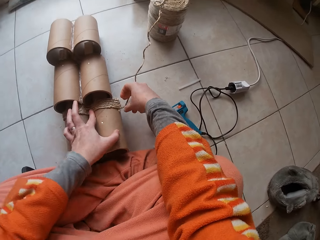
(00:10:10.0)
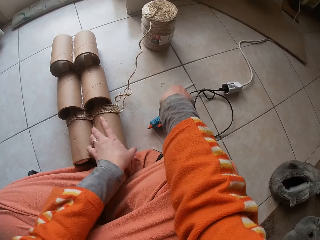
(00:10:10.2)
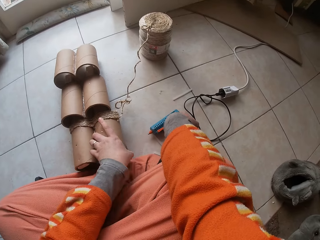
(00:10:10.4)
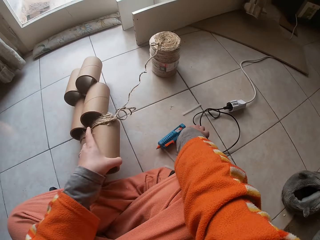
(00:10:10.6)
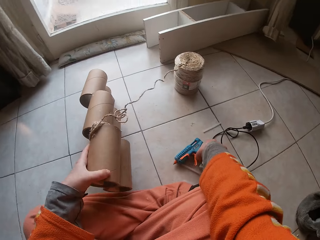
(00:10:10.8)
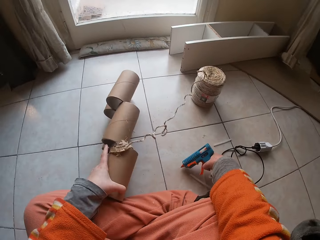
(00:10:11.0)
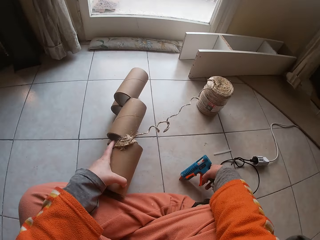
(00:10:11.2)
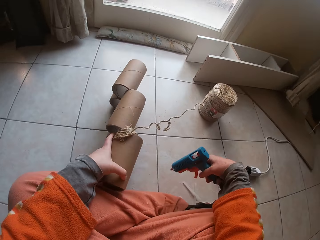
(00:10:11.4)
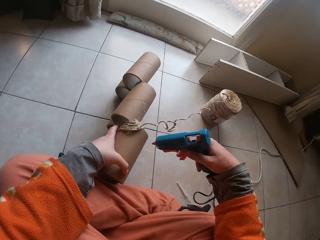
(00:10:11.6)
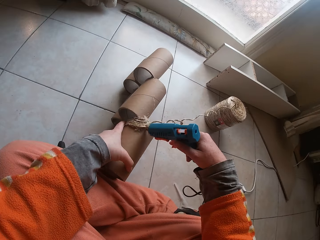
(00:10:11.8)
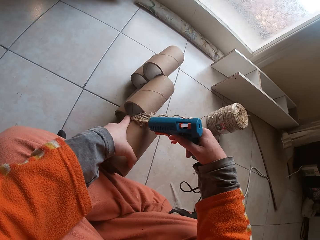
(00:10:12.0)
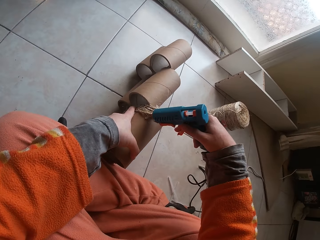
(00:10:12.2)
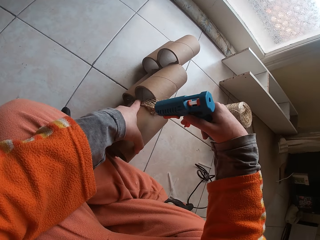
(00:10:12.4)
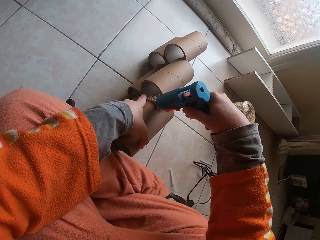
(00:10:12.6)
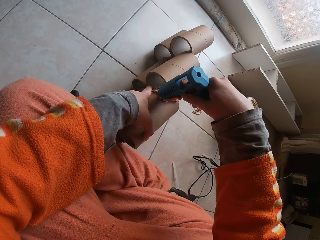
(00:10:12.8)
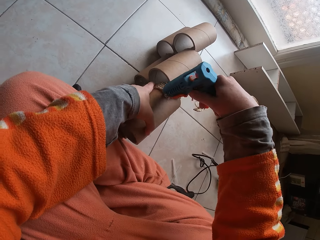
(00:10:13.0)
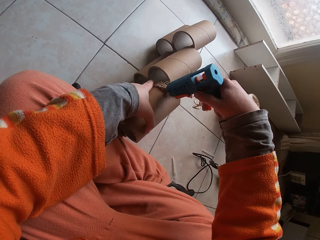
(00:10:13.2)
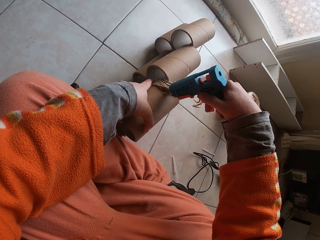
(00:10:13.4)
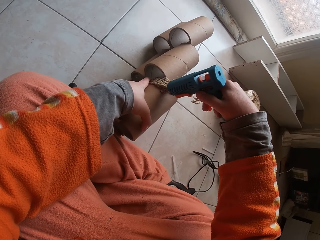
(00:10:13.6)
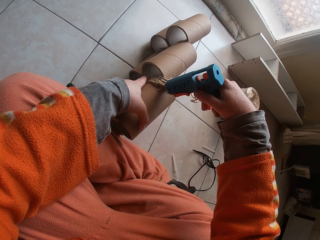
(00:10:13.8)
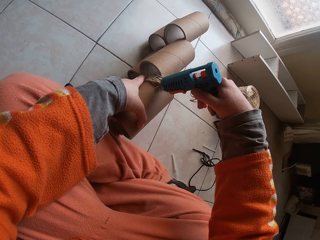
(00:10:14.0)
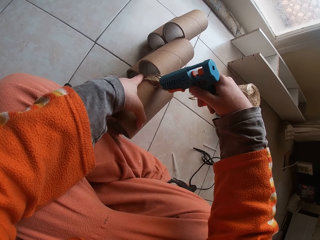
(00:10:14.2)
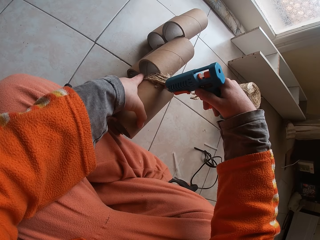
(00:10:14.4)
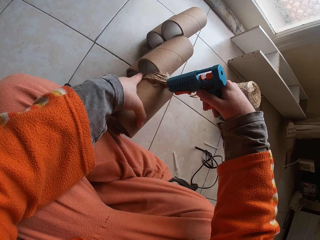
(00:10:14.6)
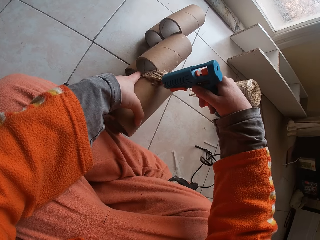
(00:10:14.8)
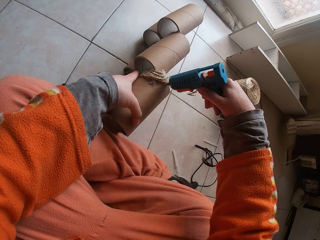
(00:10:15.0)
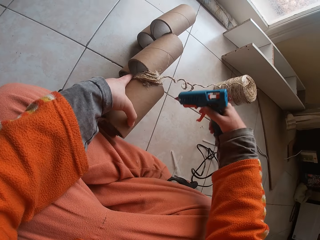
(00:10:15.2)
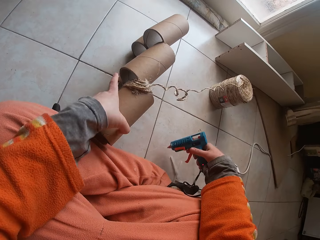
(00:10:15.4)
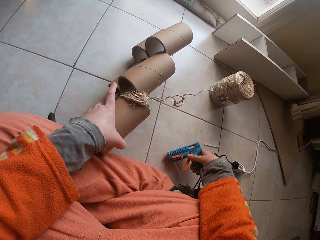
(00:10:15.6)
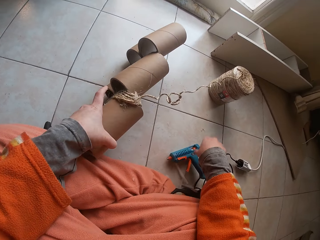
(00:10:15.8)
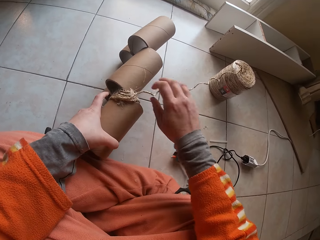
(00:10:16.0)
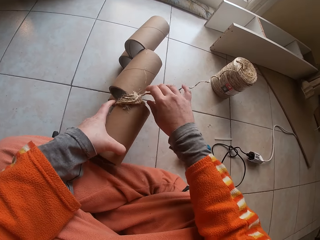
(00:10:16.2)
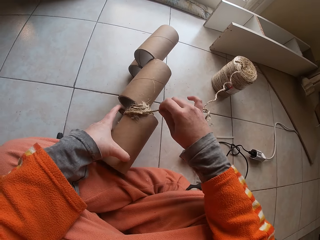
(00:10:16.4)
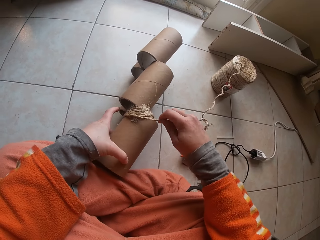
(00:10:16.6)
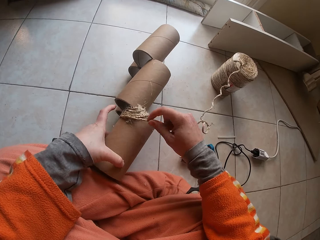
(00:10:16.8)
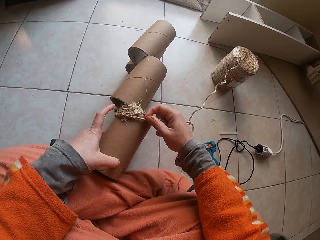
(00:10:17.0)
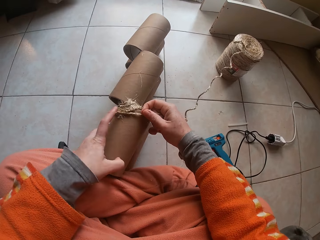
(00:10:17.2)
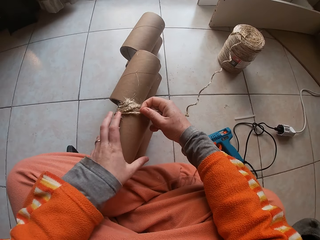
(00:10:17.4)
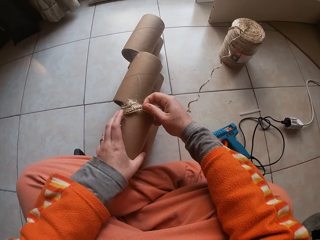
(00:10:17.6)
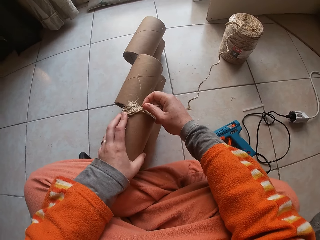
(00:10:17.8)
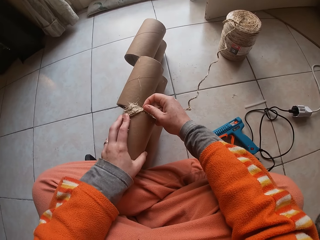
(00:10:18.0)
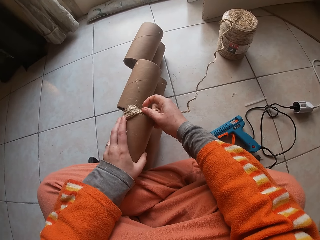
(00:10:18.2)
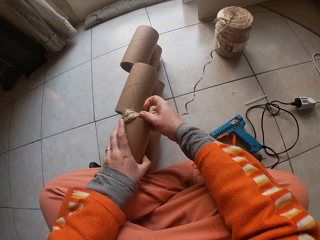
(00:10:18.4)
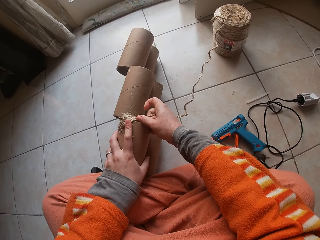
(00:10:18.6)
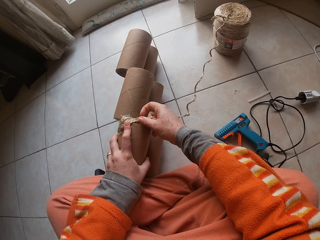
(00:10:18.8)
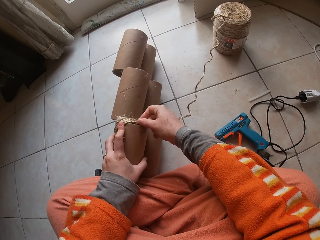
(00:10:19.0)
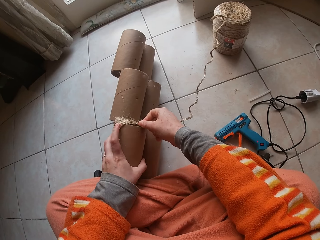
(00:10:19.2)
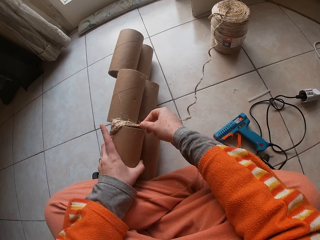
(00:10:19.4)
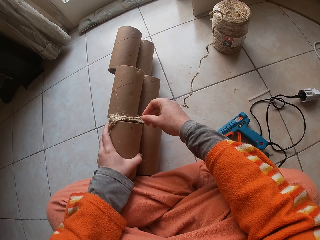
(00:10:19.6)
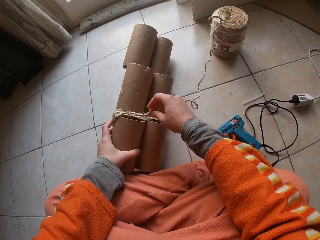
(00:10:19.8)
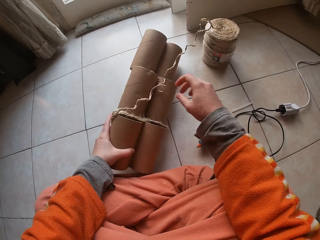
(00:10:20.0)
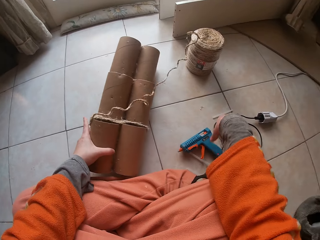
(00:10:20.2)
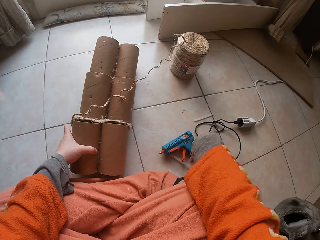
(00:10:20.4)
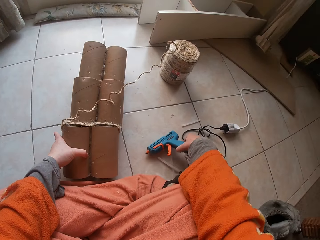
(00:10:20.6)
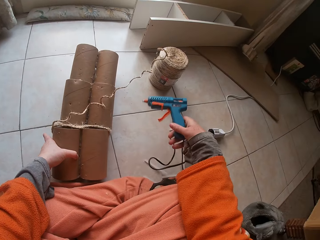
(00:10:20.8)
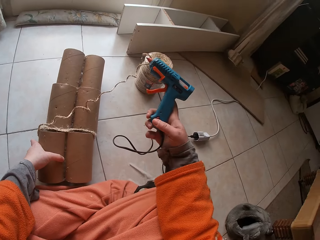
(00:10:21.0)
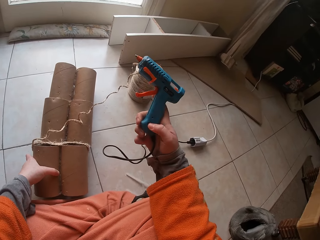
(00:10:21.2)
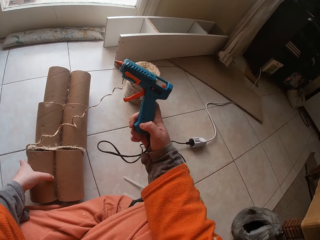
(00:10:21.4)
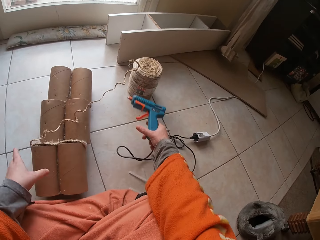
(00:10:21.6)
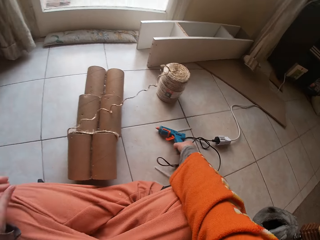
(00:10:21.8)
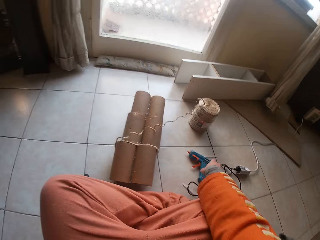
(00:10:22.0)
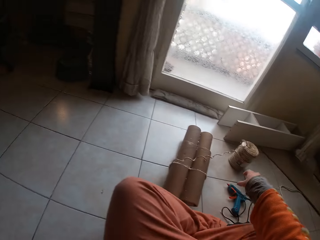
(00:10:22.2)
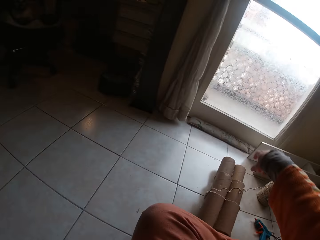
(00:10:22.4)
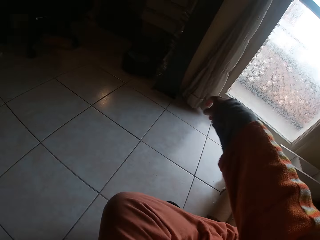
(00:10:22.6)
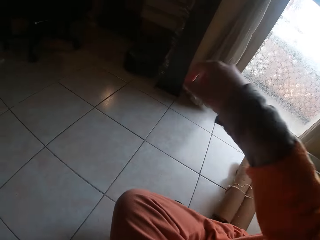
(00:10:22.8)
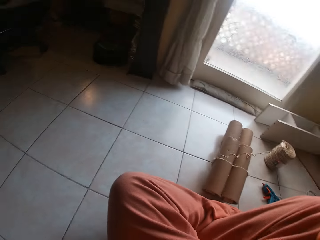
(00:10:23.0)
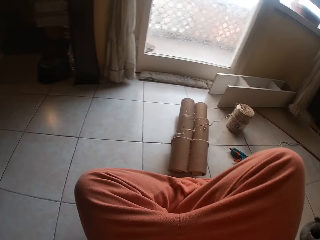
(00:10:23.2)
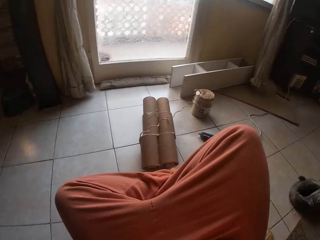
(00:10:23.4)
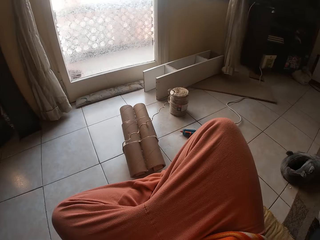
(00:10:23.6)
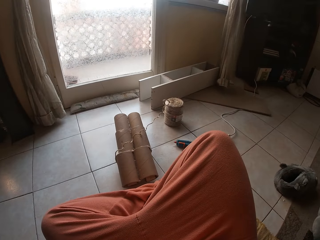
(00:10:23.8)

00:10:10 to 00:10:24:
The camera wearer adjusts the cardboard tube craft with his right hand. He picks up the heating glue gun from the floor with his right hand. He applies glue to the cardboard tube craft with the heating glue gun in his right hand. He places the heating glue gun on the ground with his right hand. He glues the rope to the cardboard tube craft with his right hand. He rolls the rope on the paper. He picks up the heating glue gun with his right hand. He places the heating glue gun on the ground with his right hand. He stands.
